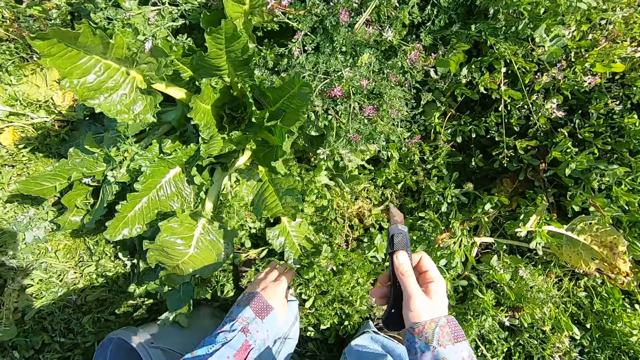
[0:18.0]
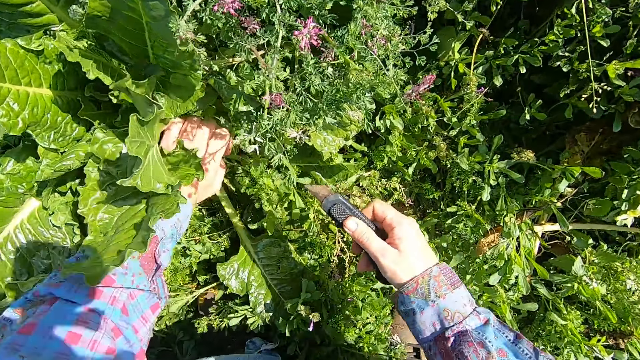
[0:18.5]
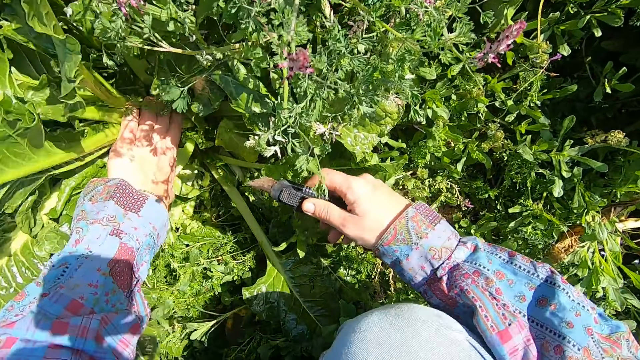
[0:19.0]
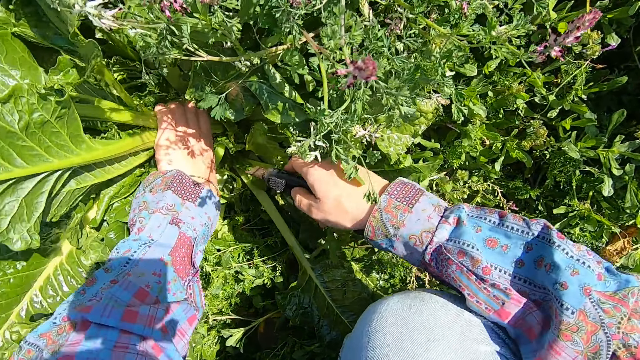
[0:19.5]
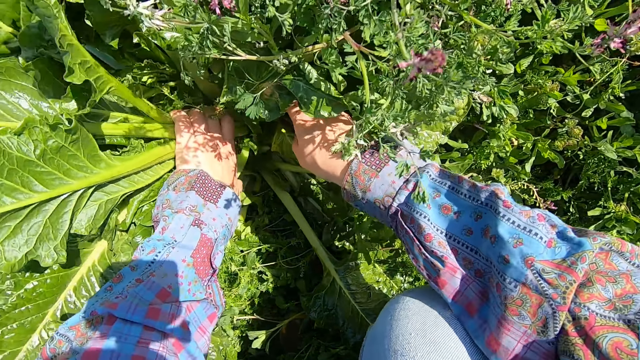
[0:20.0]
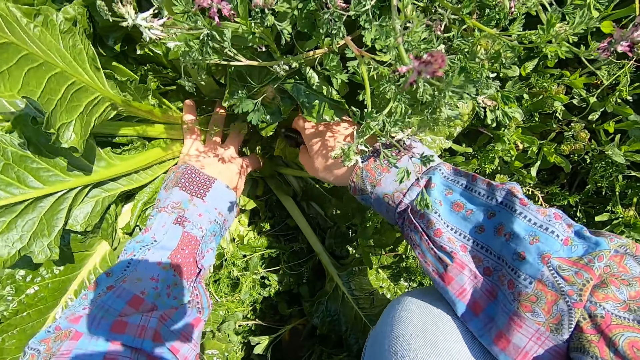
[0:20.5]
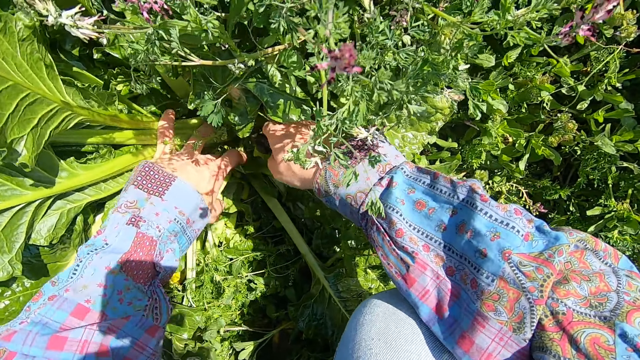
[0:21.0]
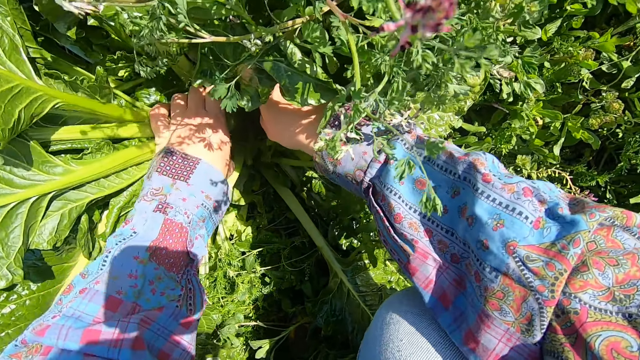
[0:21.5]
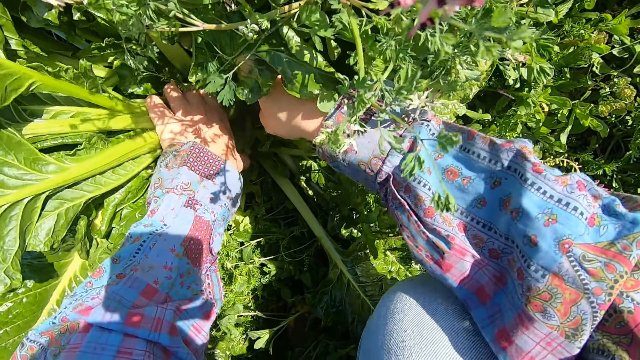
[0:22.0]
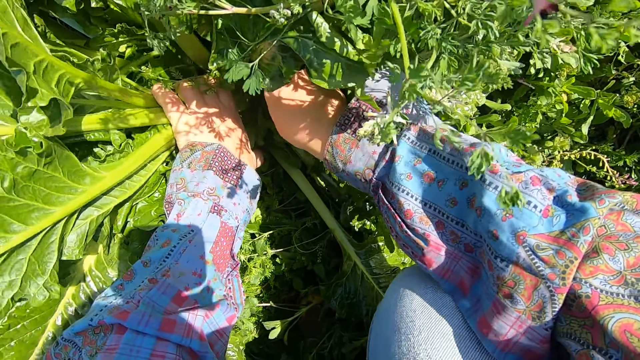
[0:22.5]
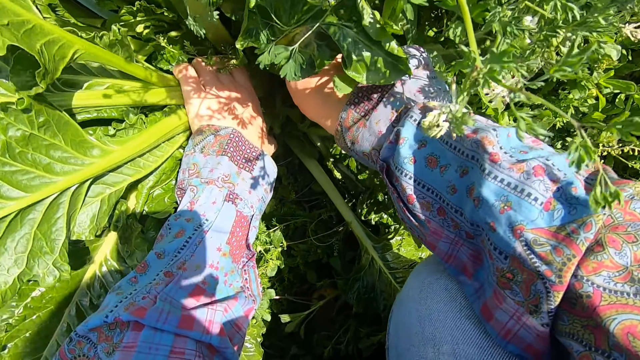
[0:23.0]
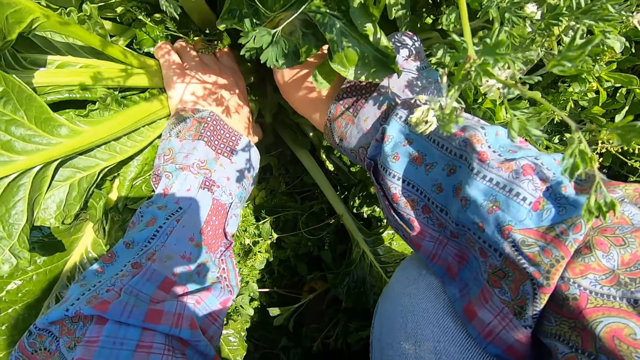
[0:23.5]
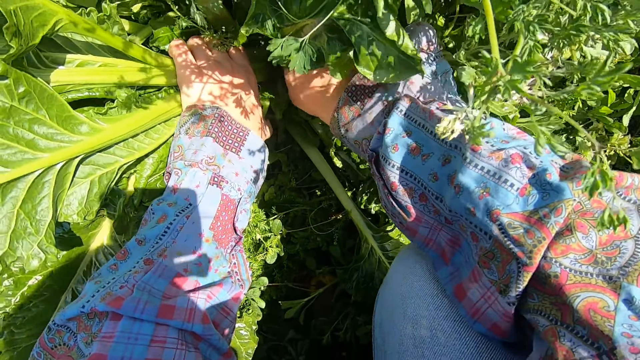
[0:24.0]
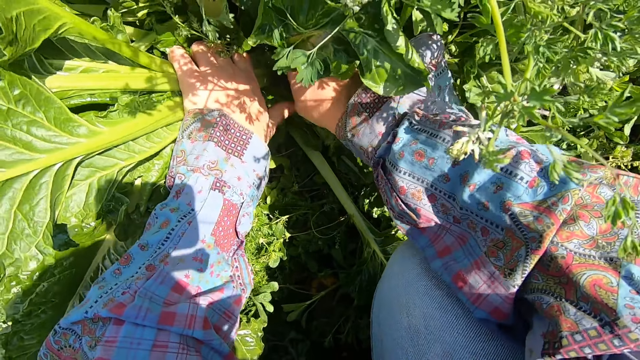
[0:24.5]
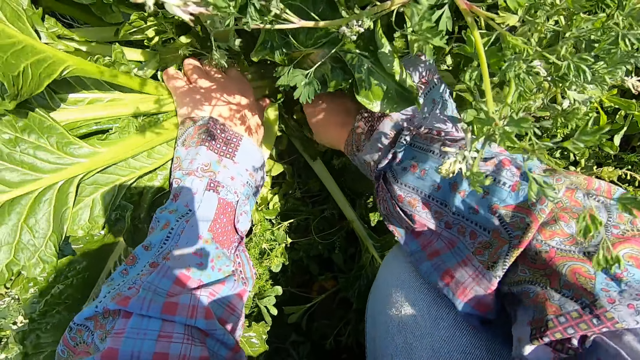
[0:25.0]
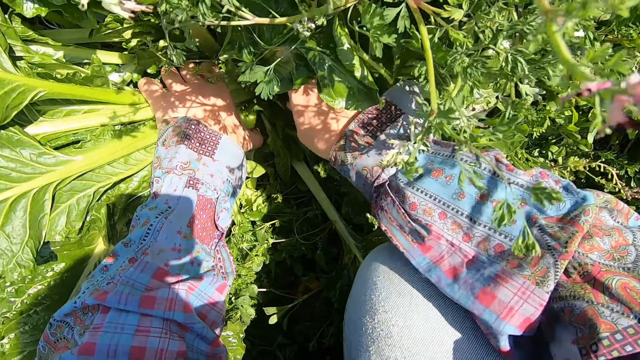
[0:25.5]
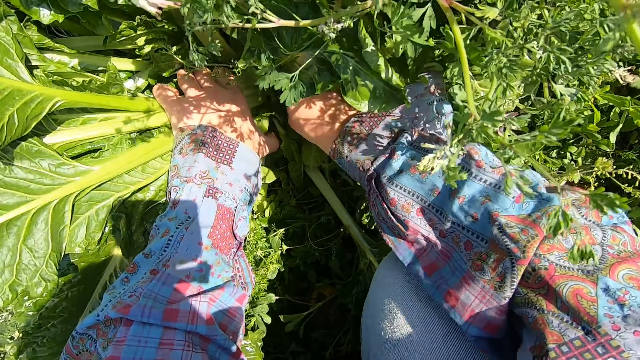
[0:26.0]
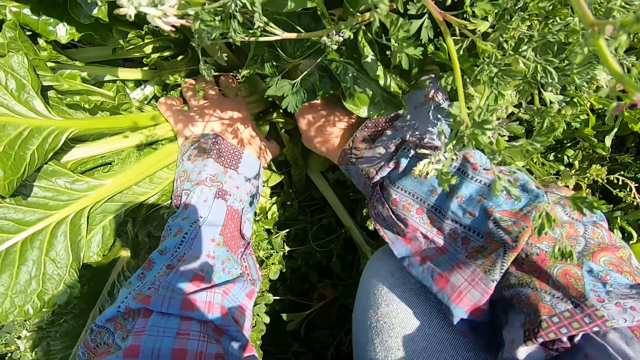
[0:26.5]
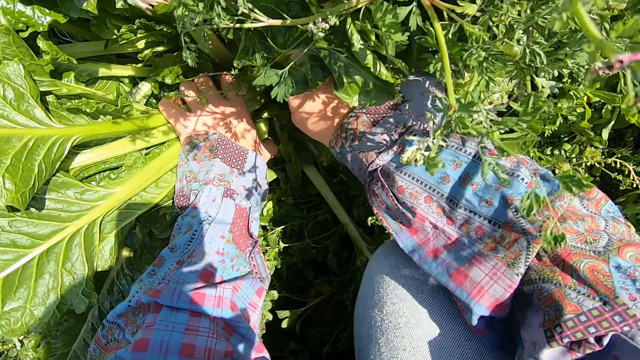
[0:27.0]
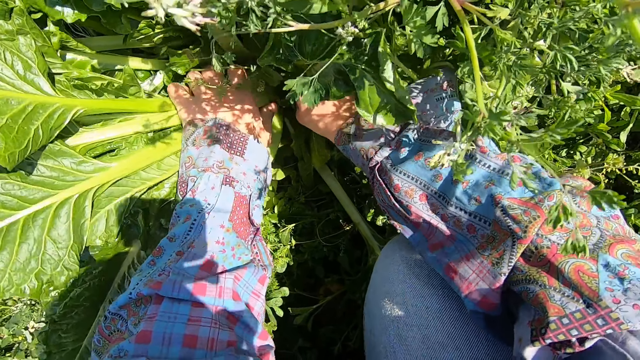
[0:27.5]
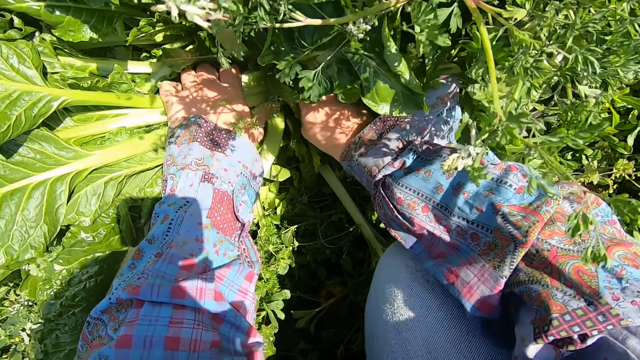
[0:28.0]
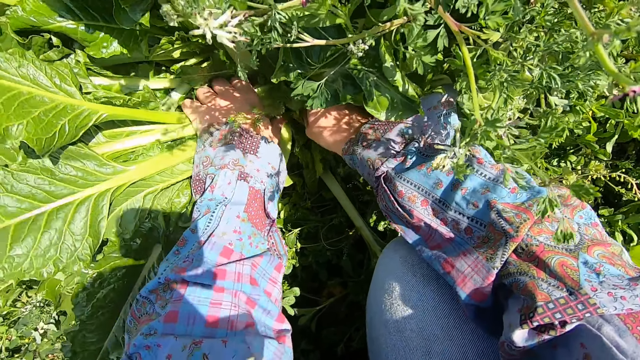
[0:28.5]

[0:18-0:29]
The camera wearer cuts a chard or spinach with the cutter in his right hand. He holds the chard.

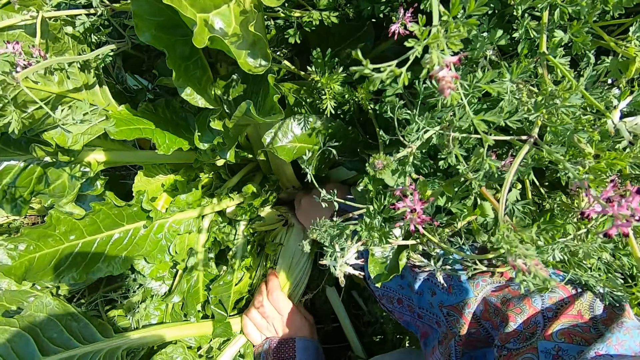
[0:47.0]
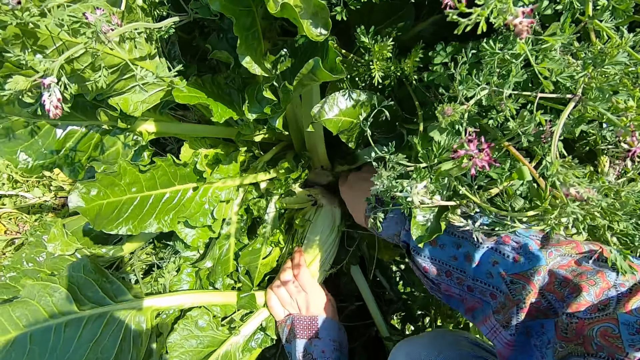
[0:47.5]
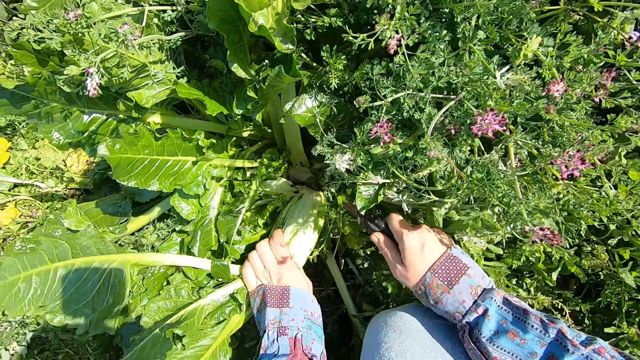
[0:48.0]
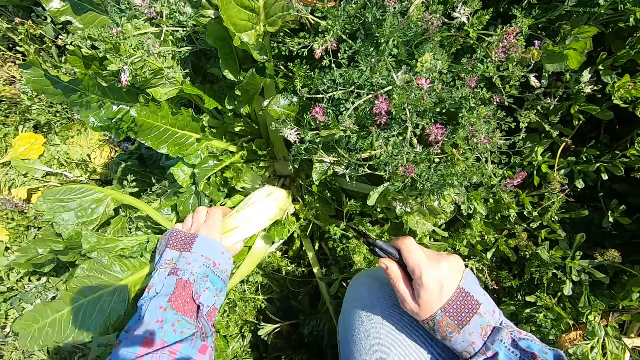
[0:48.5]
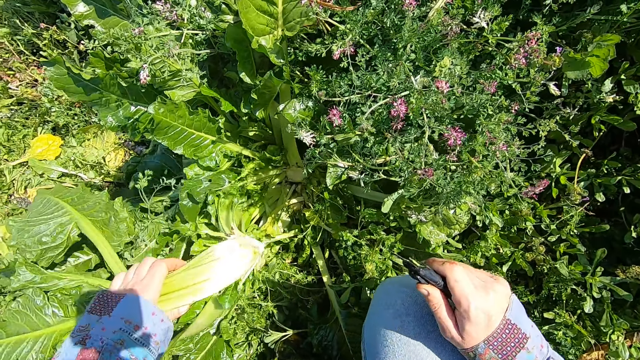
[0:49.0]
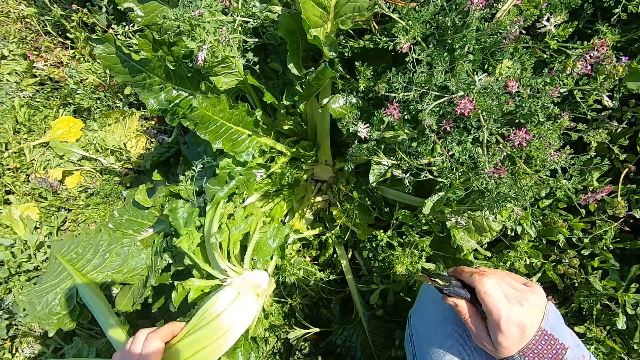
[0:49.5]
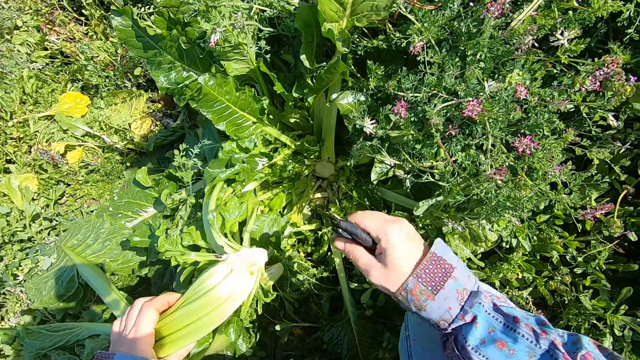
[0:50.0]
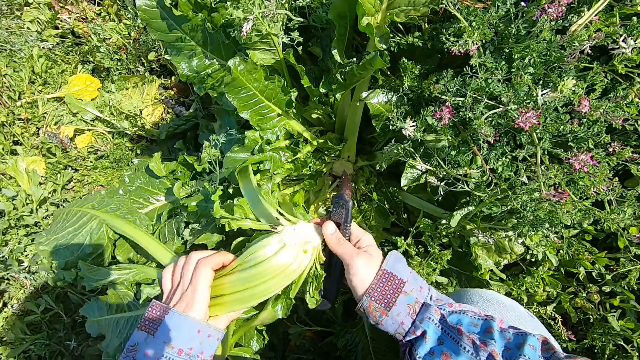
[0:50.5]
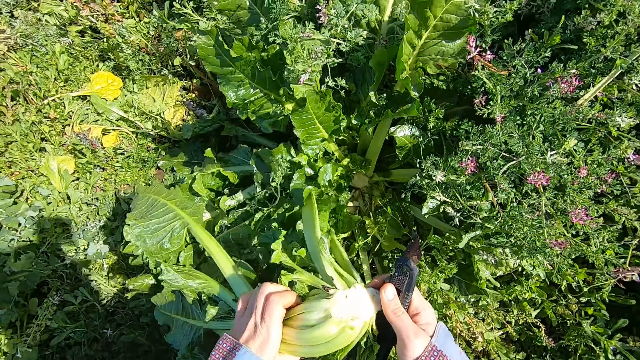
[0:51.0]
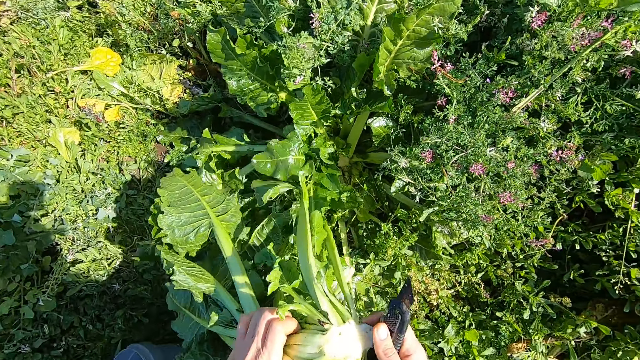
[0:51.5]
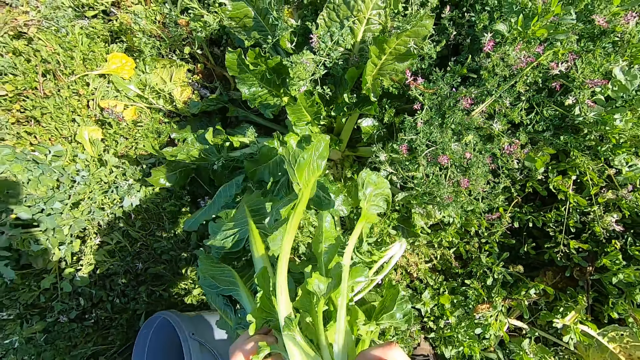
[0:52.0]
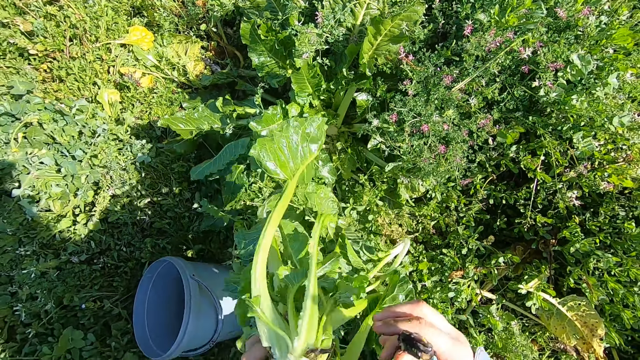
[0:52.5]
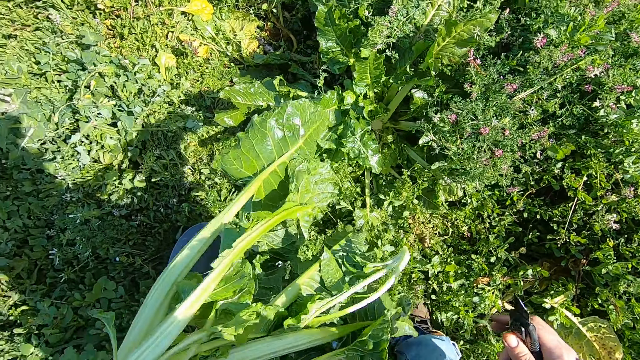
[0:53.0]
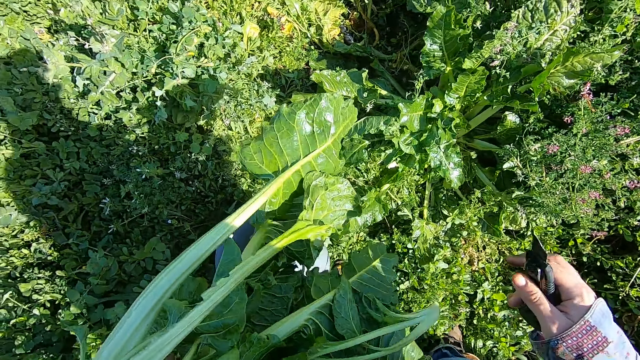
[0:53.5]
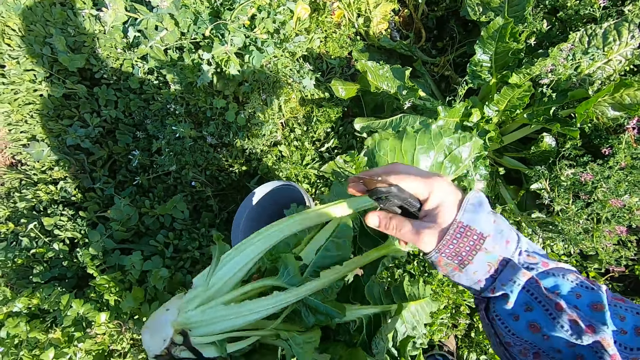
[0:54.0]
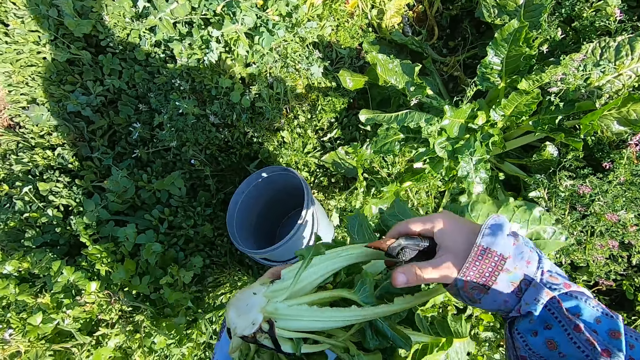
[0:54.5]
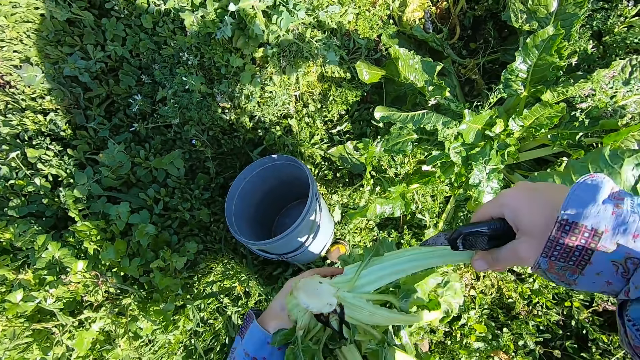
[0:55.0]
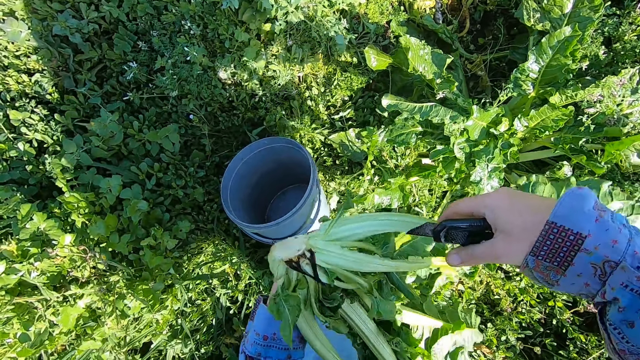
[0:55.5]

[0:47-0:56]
The camera wearer removes the chard with his left hand. He pulls the chard with both hands. He puts the chard into a bucket with both hands.
